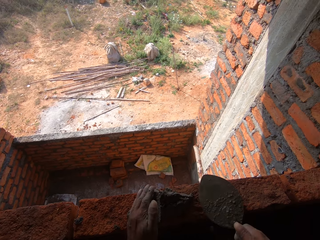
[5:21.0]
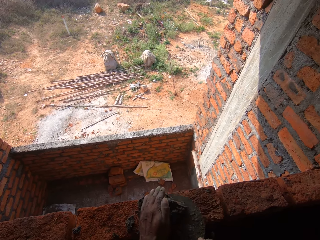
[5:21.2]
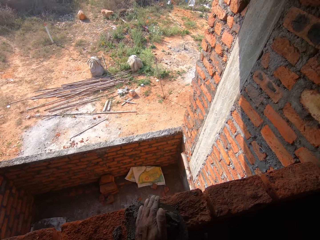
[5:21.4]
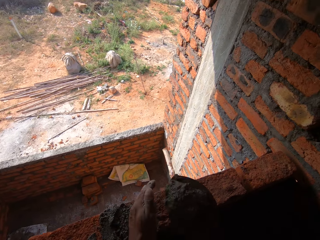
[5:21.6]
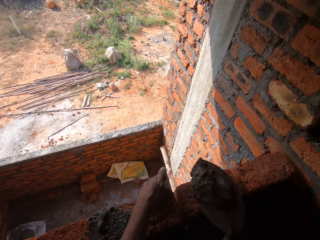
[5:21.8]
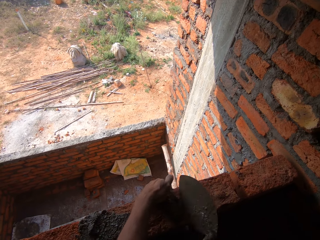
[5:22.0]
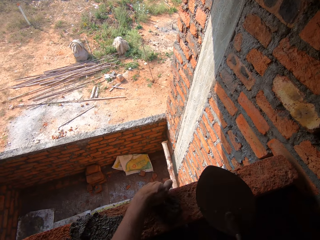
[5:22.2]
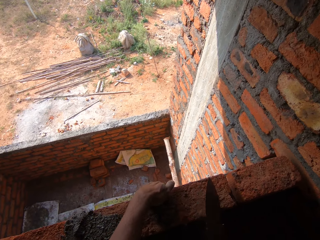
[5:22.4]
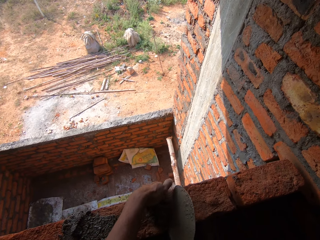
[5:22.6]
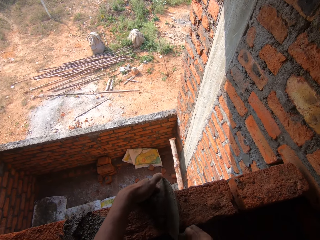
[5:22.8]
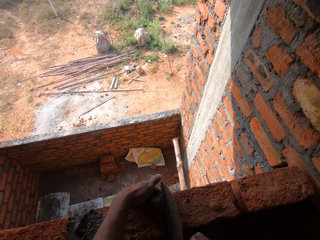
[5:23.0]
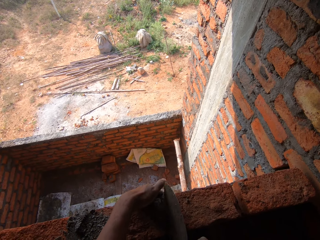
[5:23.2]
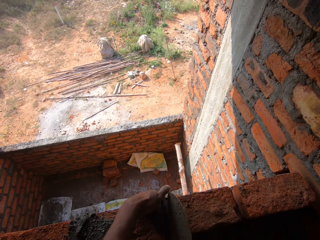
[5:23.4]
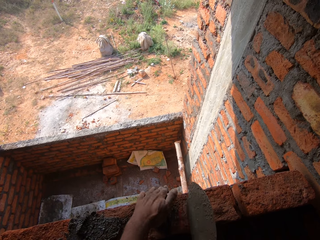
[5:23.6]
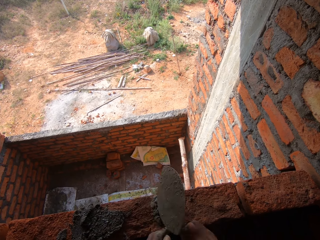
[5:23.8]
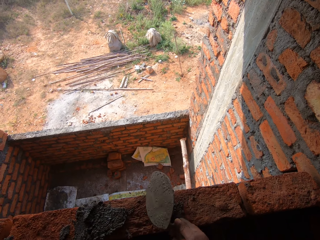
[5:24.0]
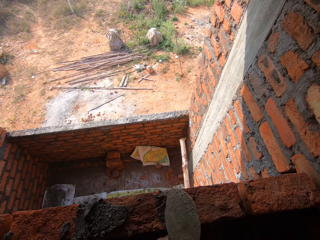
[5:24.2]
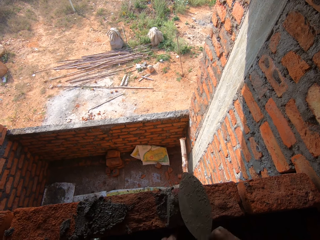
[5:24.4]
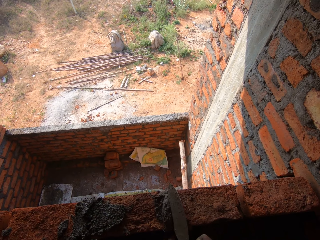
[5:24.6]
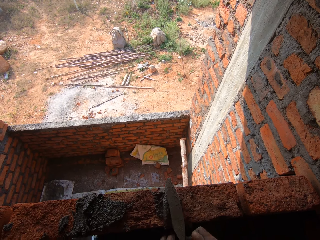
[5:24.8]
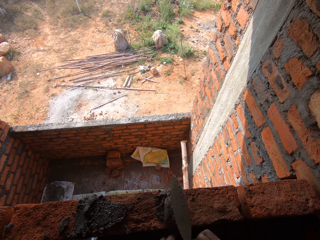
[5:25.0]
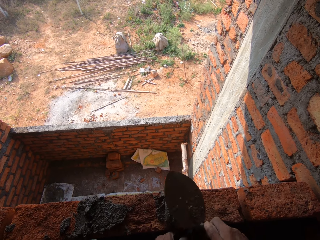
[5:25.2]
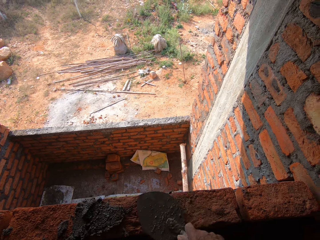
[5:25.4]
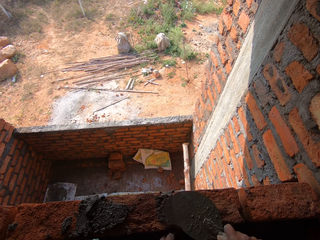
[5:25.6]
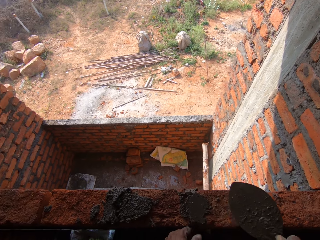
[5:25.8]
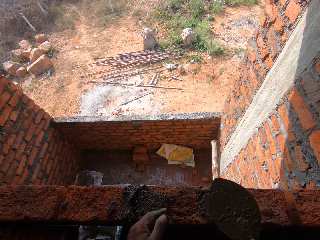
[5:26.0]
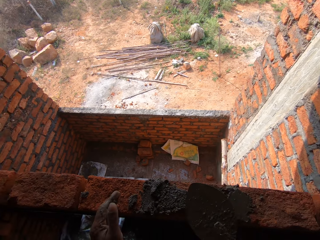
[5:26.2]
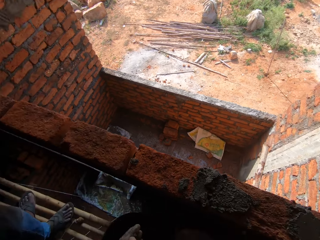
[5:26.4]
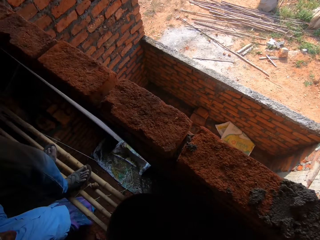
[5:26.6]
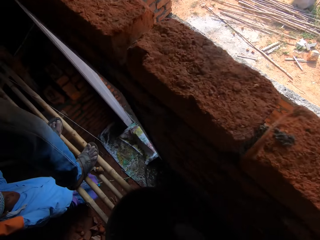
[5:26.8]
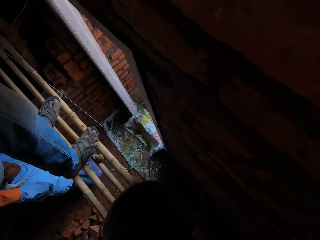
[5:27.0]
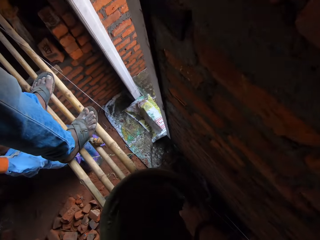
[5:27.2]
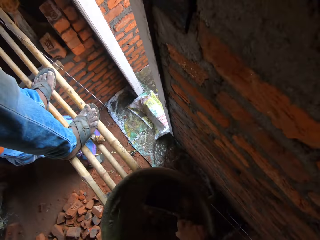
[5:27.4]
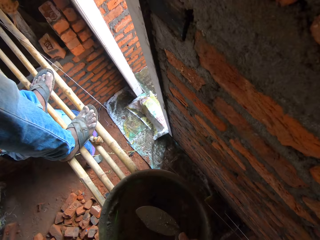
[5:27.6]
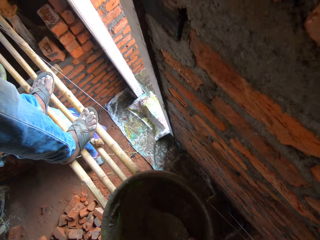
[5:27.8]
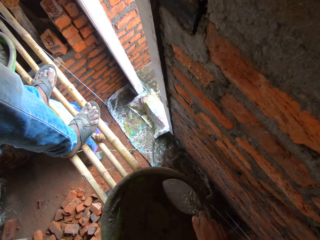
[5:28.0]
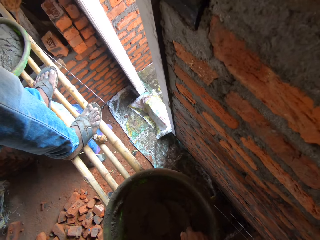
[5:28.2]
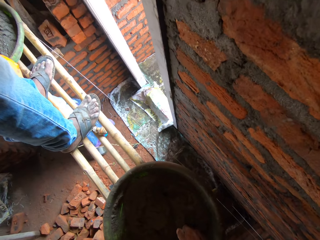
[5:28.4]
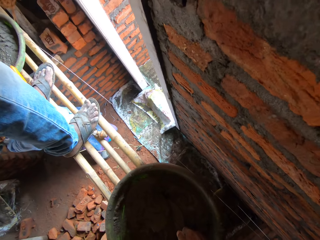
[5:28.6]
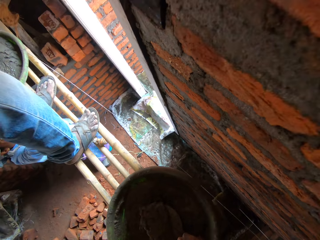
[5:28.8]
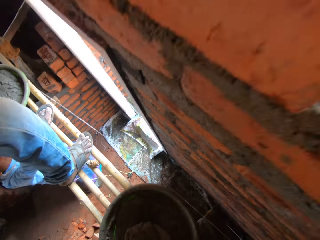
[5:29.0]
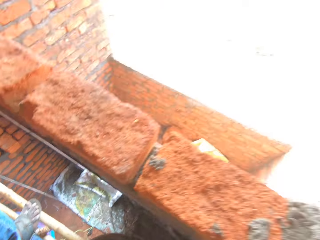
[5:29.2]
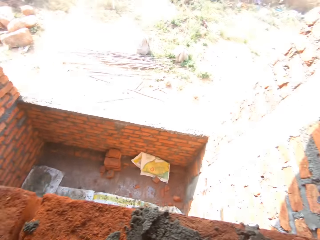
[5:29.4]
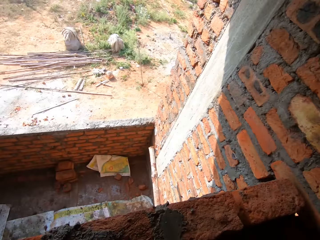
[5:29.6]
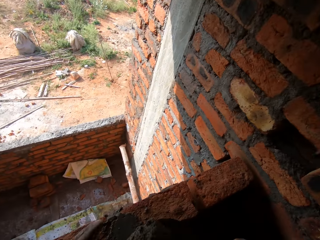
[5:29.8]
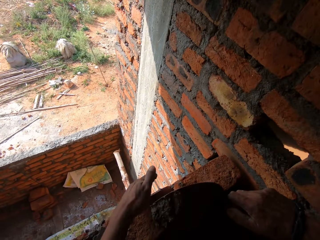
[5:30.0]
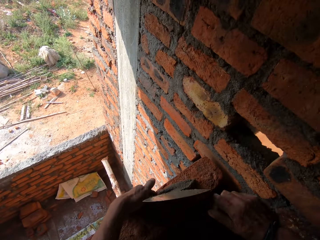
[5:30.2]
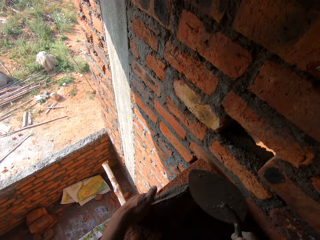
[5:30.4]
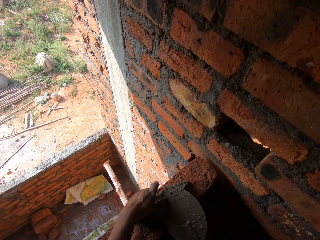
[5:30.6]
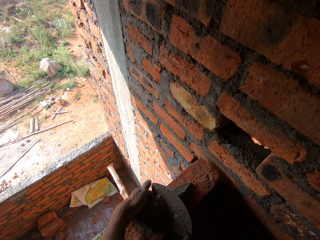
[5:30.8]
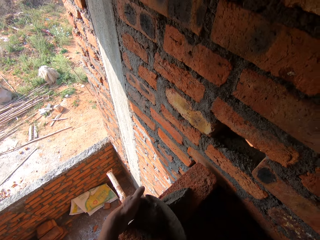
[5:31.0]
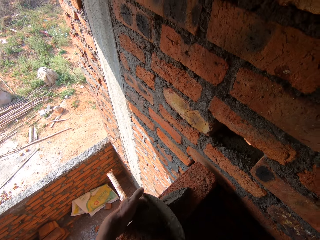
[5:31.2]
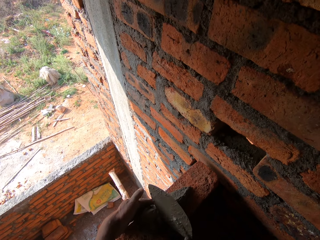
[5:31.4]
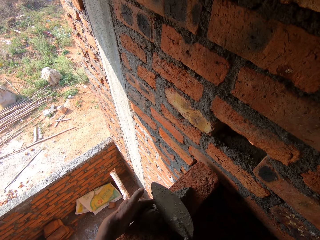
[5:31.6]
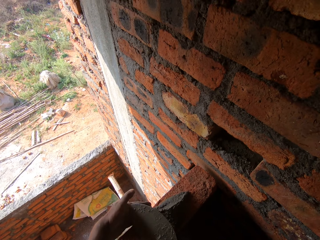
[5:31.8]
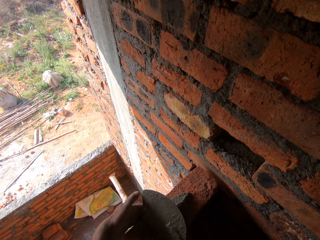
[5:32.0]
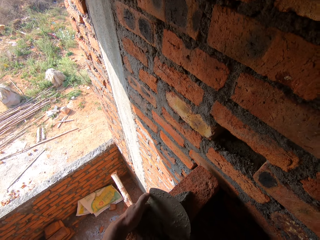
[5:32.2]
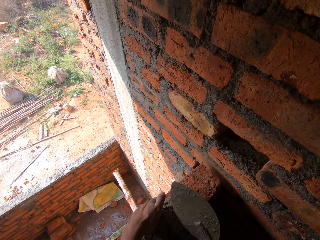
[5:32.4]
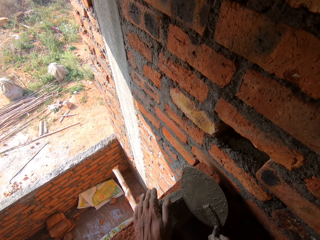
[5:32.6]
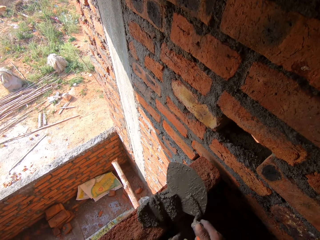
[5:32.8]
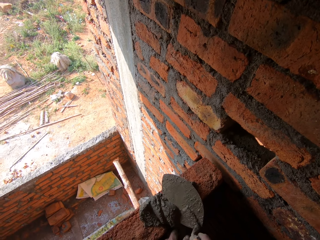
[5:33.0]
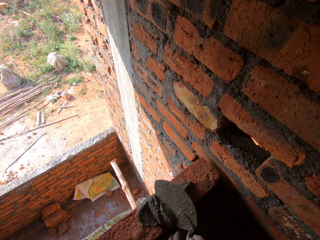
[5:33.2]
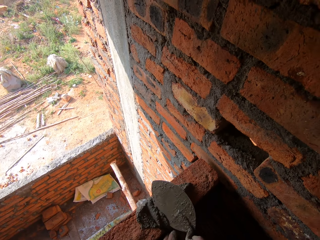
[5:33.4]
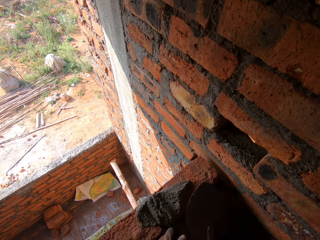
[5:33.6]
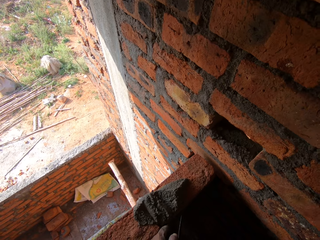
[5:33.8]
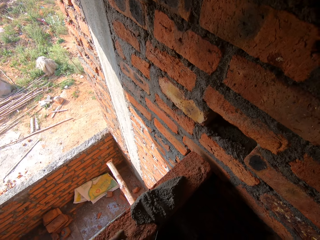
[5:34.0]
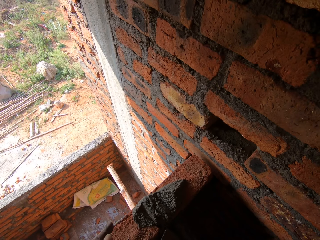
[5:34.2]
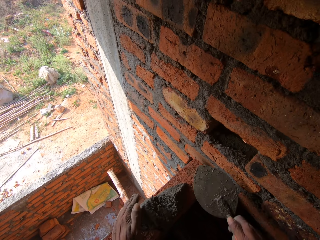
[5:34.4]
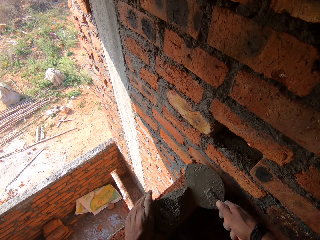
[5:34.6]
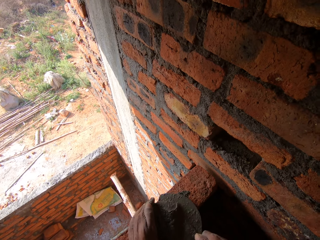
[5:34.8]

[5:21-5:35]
The camera wearer scoops concrete with a brick trowel. They apply the concrete on the brick with the brick trowel.

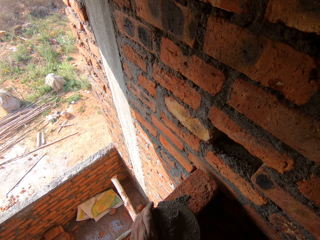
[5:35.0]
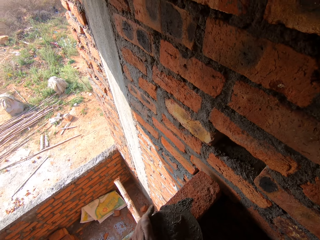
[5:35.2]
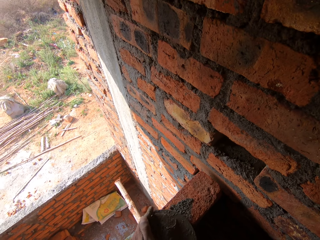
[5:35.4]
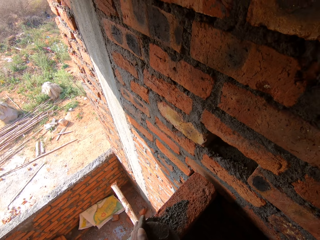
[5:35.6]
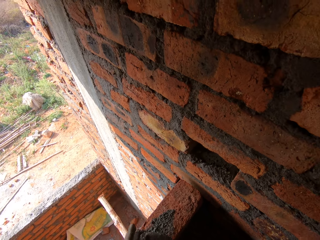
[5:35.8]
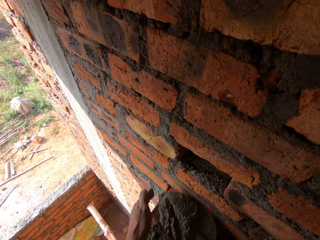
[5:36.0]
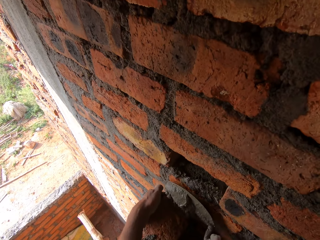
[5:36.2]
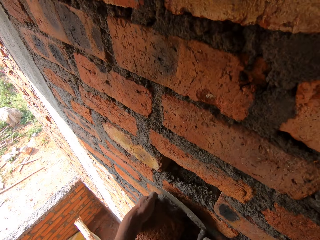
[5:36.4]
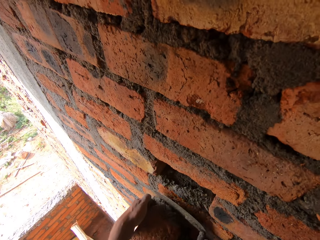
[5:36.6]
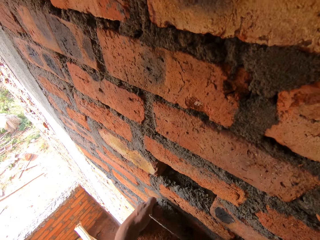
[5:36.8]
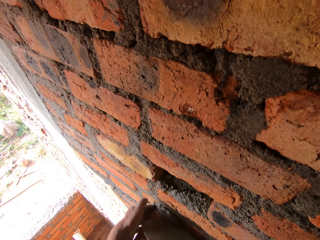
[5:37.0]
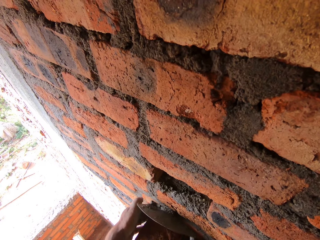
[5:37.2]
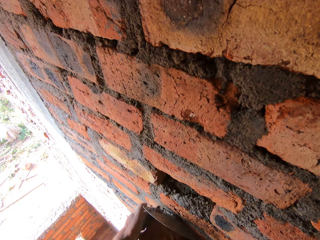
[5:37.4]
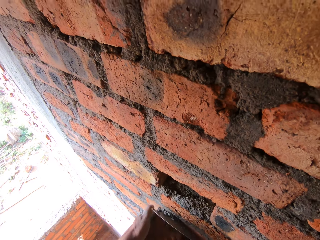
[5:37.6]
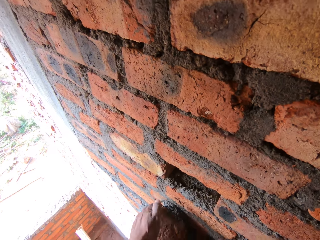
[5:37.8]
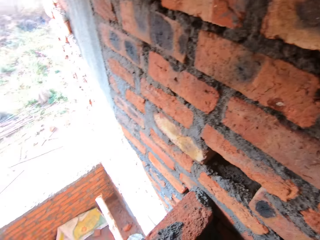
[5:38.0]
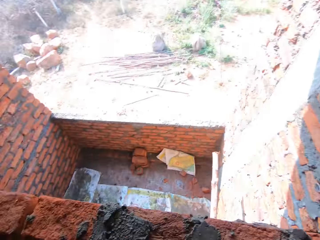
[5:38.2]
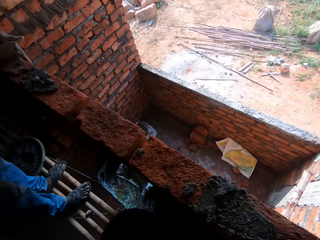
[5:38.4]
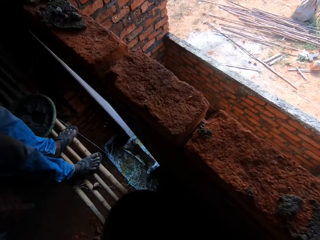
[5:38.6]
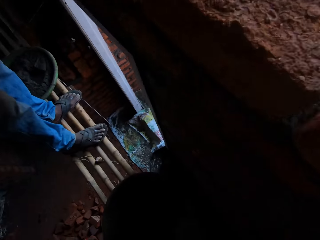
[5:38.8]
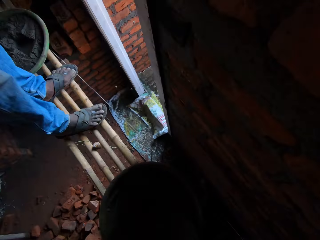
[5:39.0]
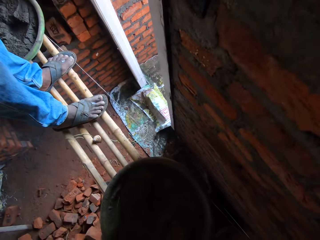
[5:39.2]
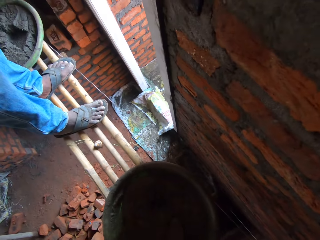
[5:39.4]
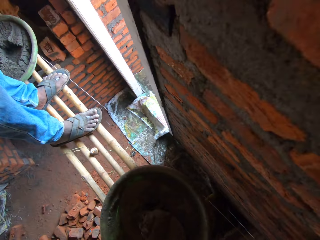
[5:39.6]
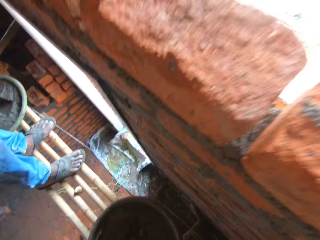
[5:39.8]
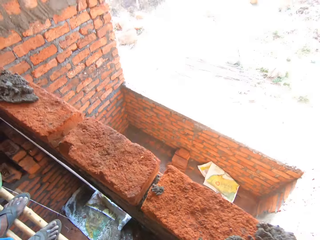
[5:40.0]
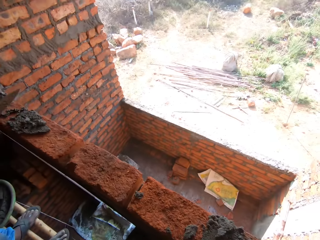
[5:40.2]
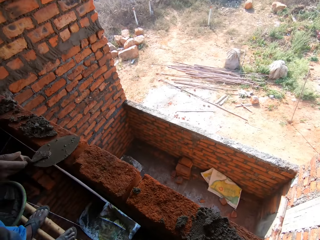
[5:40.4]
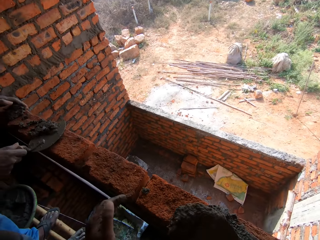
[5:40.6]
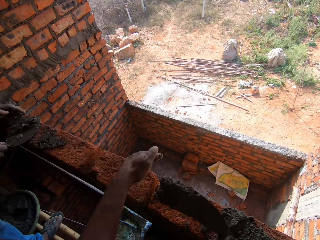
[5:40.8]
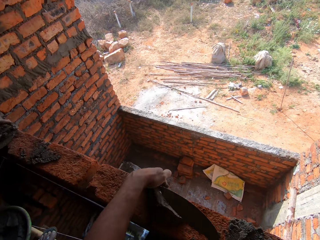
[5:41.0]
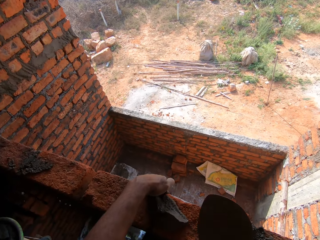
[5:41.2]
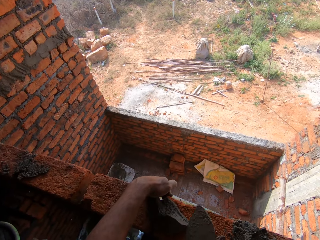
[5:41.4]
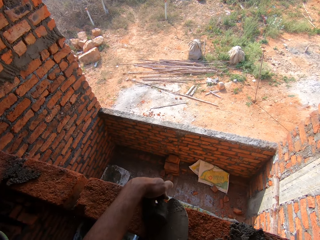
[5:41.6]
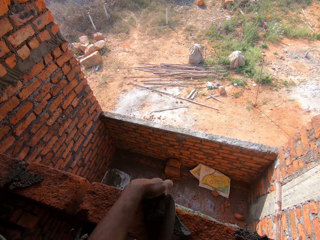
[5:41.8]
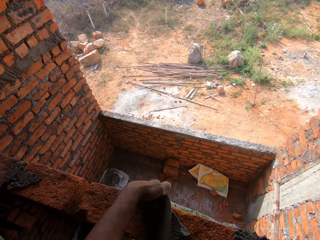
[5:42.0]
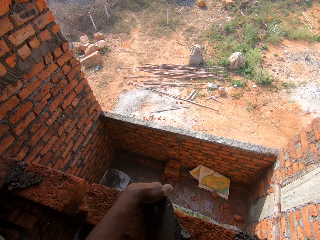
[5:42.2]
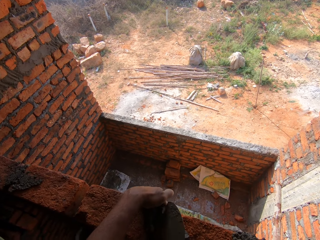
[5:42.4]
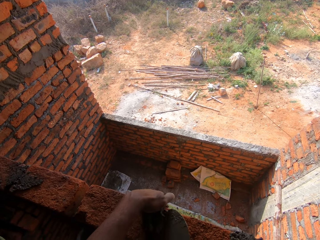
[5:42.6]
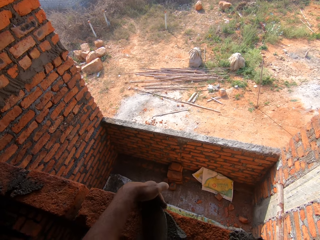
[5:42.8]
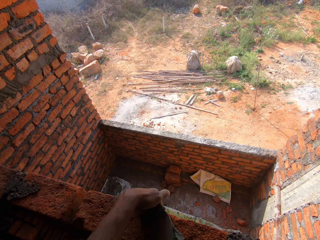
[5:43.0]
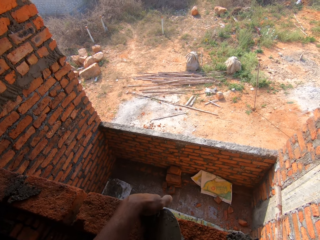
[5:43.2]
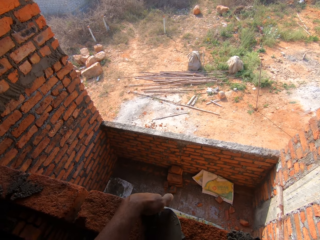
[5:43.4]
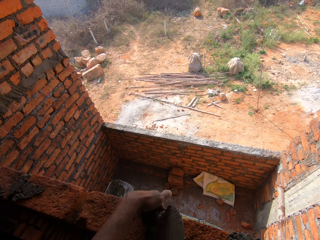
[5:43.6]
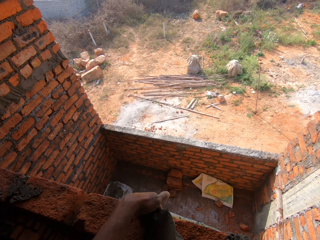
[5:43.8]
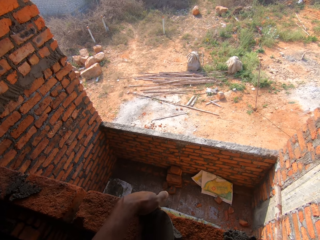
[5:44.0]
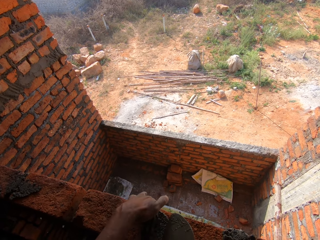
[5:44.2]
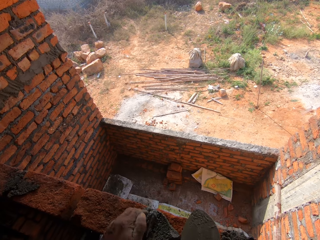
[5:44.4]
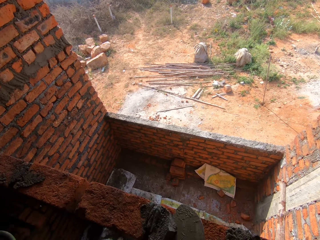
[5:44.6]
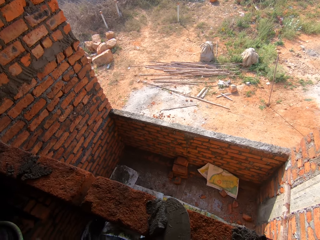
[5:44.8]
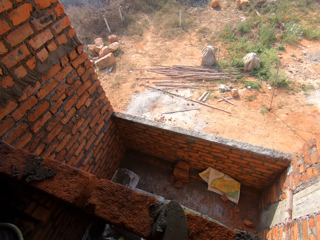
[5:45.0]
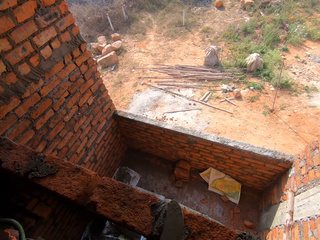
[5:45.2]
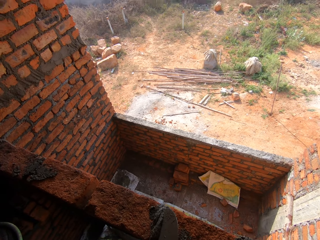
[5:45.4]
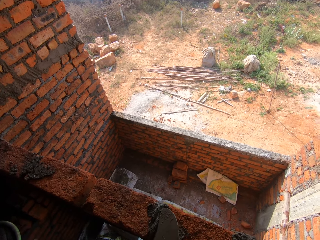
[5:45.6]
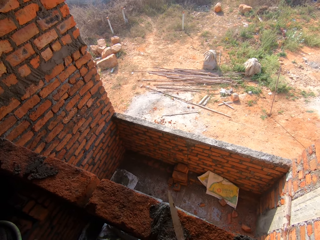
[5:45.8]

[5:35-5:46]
The camera wearer scoops the concrete with a brick trowel. A person plasters cement on a brick. The camera wearer applies the concrete on the brick with the brick trowel.
